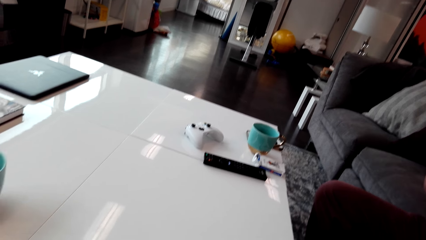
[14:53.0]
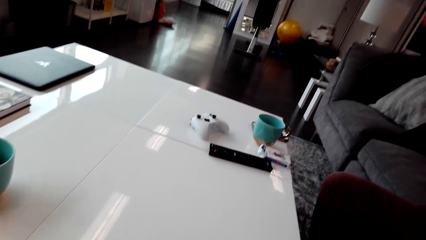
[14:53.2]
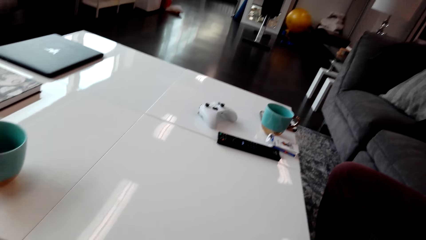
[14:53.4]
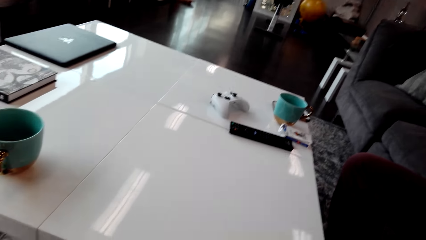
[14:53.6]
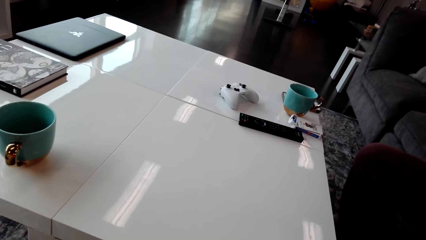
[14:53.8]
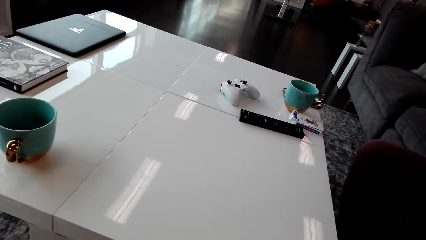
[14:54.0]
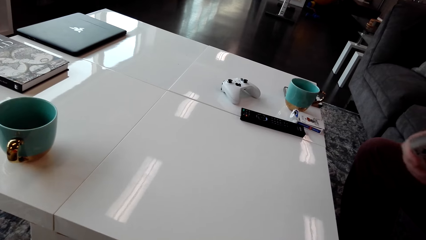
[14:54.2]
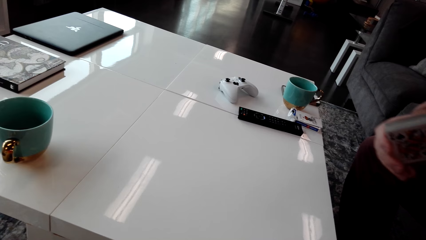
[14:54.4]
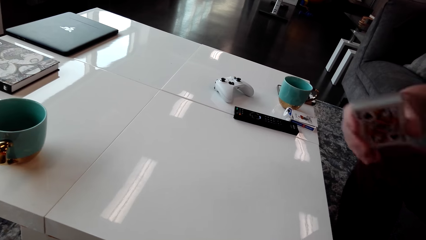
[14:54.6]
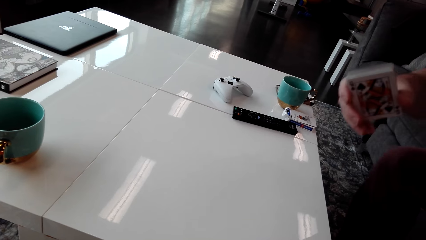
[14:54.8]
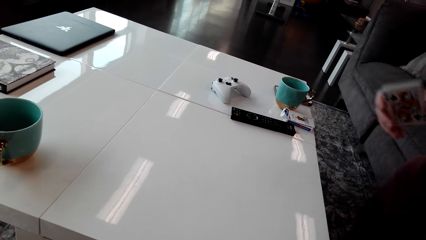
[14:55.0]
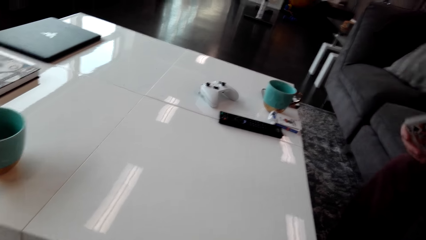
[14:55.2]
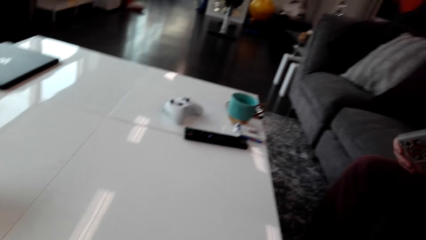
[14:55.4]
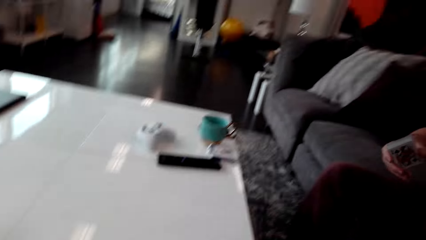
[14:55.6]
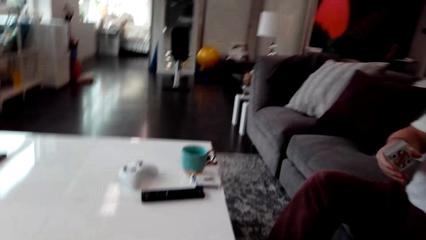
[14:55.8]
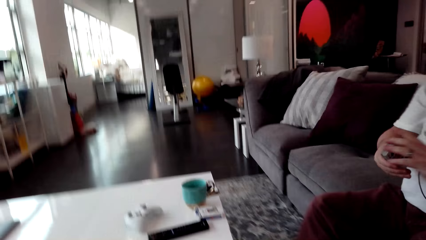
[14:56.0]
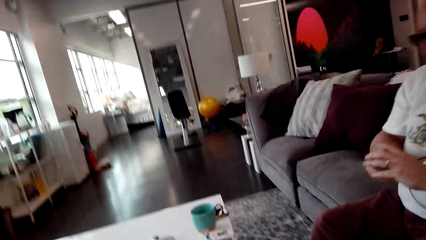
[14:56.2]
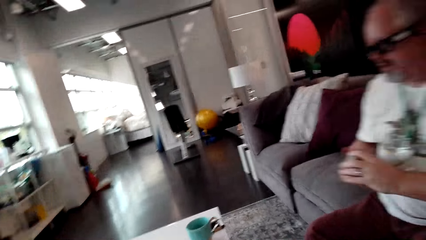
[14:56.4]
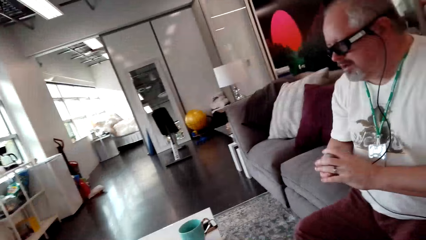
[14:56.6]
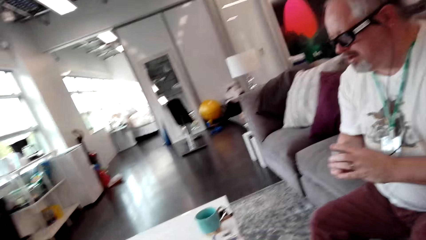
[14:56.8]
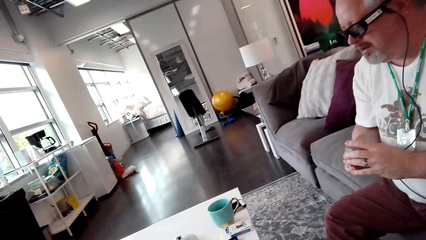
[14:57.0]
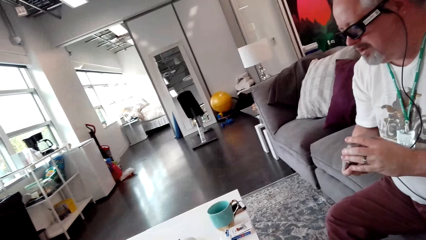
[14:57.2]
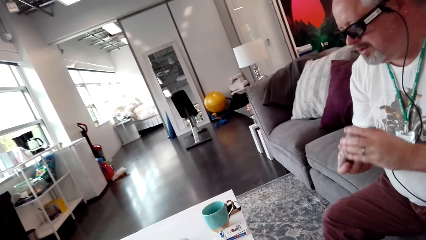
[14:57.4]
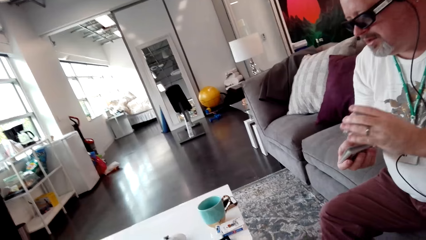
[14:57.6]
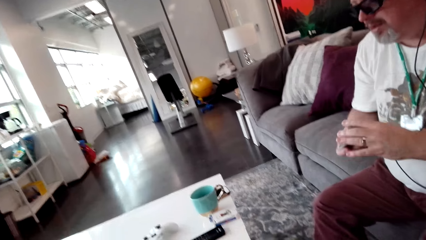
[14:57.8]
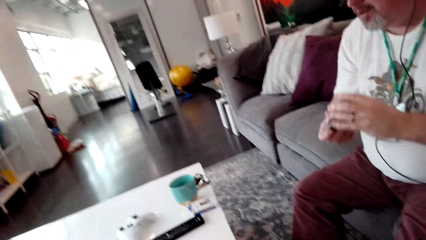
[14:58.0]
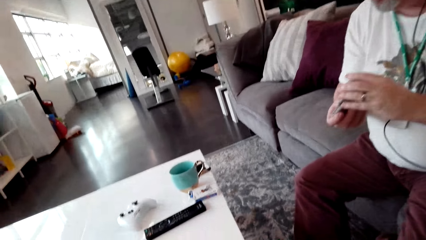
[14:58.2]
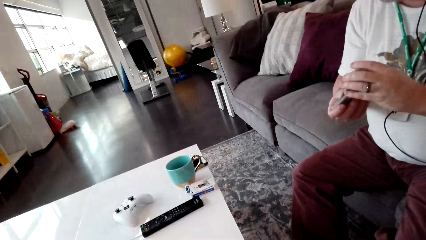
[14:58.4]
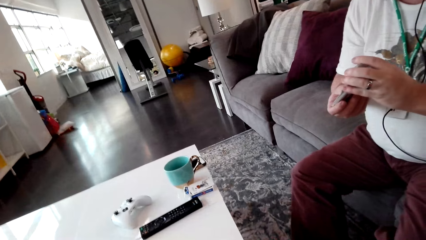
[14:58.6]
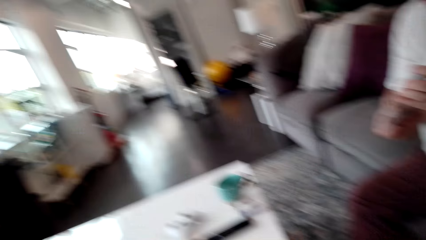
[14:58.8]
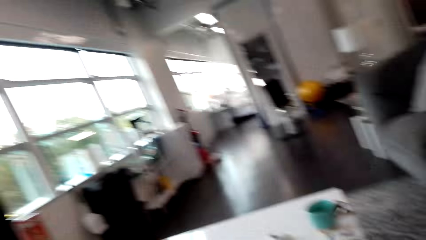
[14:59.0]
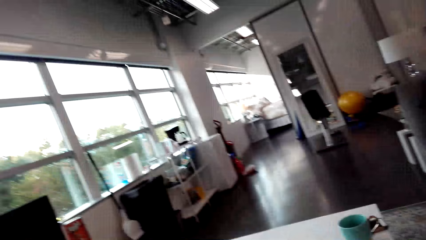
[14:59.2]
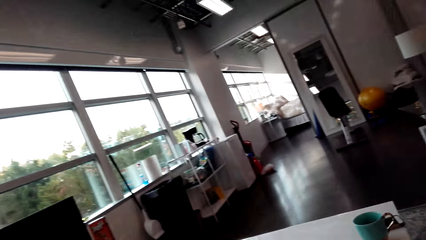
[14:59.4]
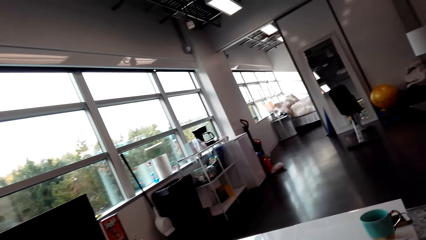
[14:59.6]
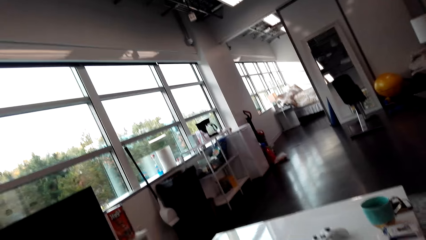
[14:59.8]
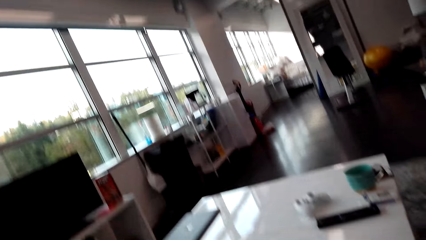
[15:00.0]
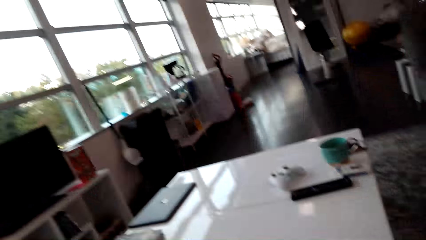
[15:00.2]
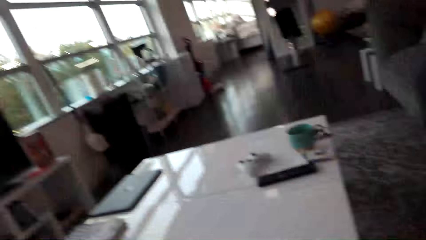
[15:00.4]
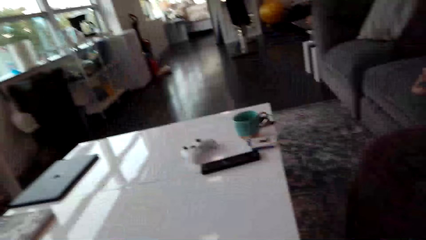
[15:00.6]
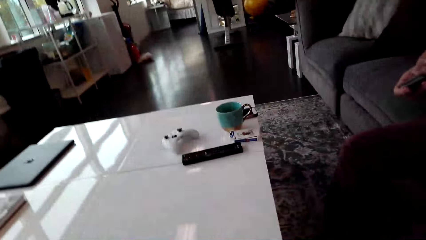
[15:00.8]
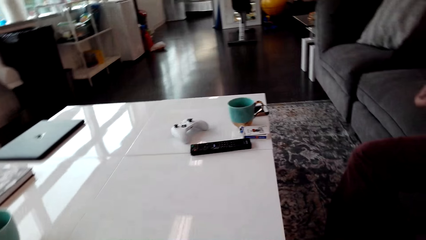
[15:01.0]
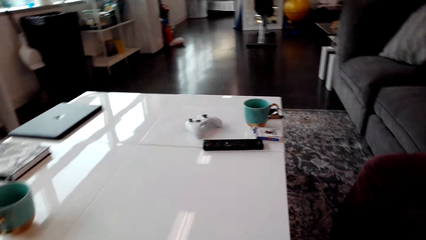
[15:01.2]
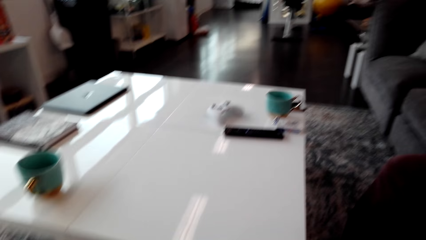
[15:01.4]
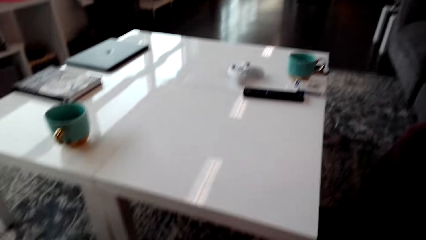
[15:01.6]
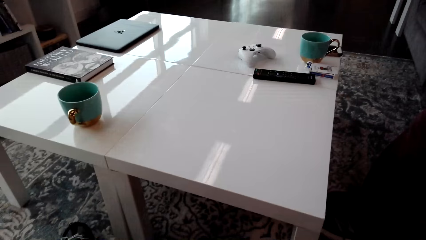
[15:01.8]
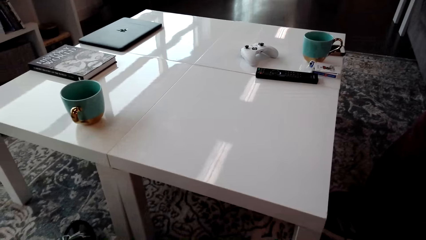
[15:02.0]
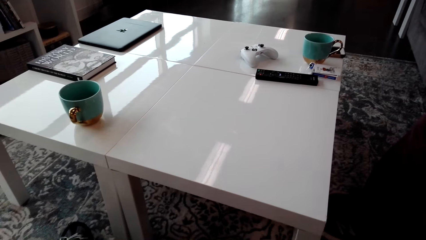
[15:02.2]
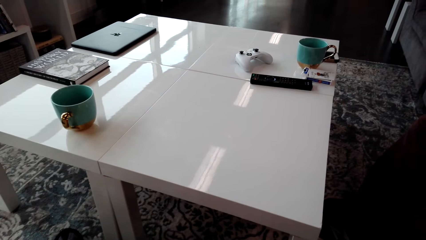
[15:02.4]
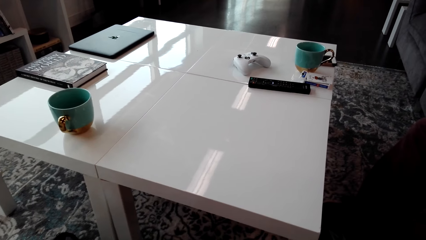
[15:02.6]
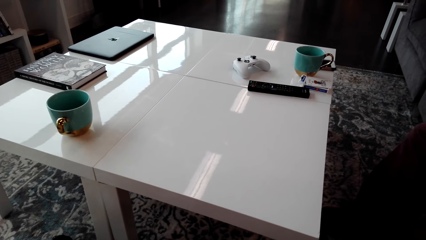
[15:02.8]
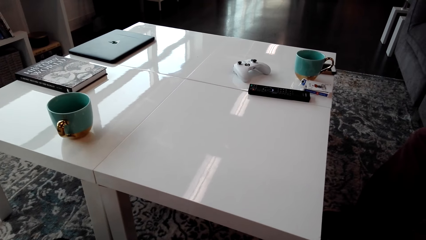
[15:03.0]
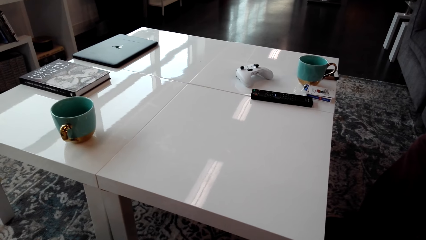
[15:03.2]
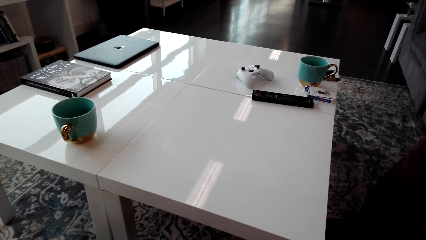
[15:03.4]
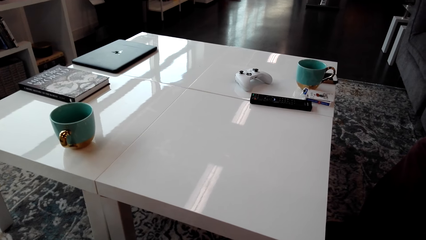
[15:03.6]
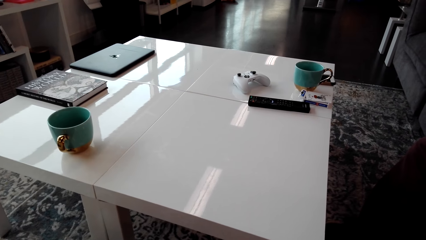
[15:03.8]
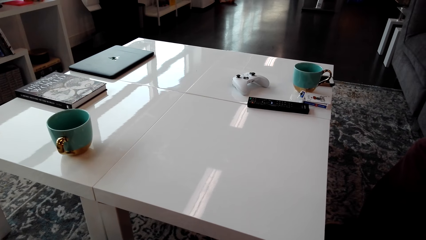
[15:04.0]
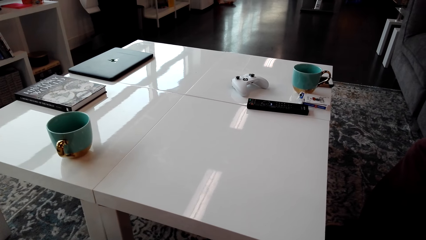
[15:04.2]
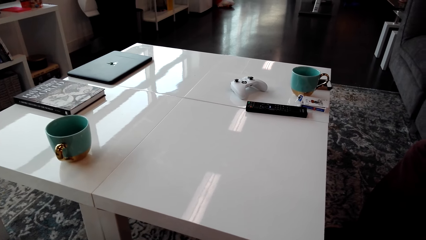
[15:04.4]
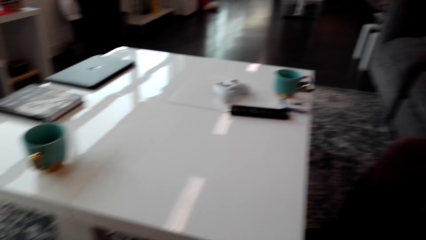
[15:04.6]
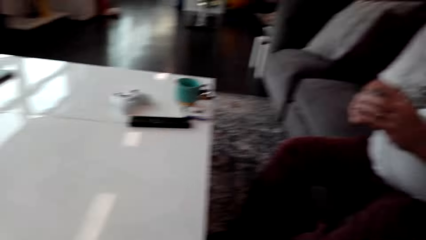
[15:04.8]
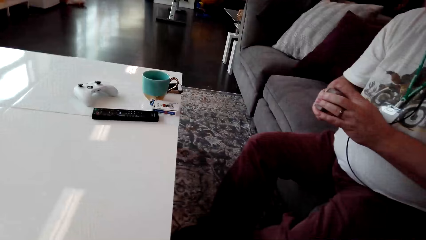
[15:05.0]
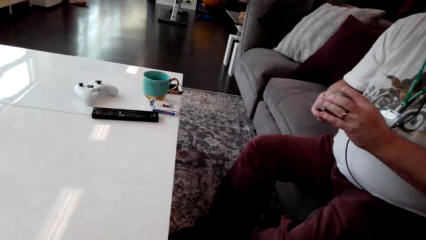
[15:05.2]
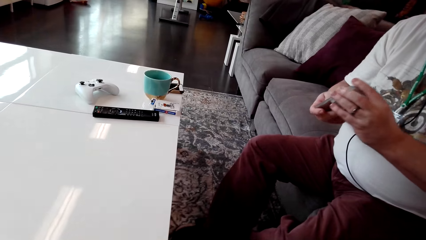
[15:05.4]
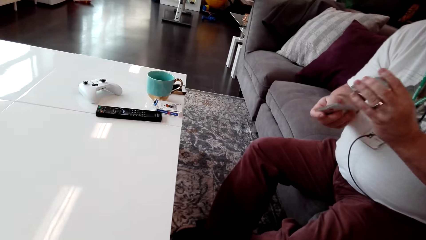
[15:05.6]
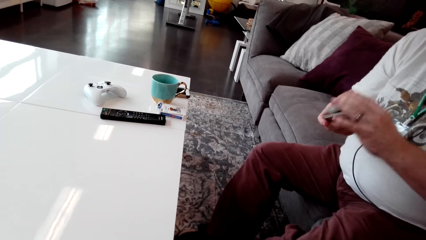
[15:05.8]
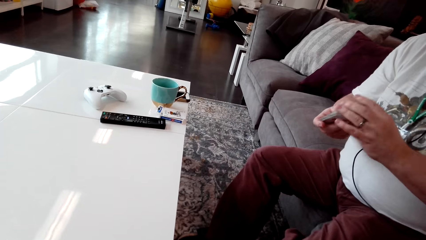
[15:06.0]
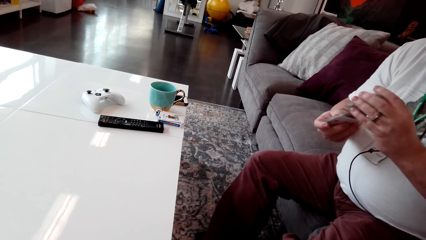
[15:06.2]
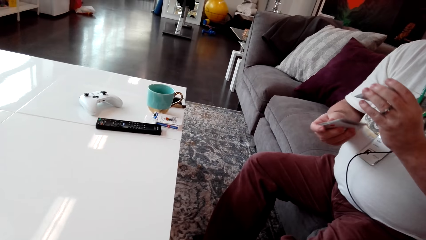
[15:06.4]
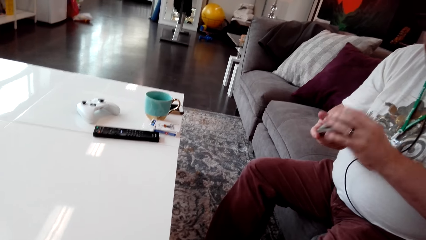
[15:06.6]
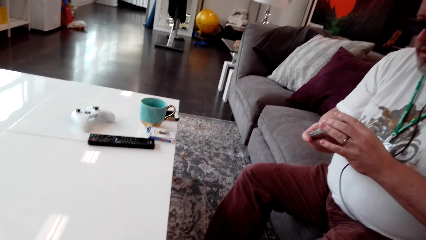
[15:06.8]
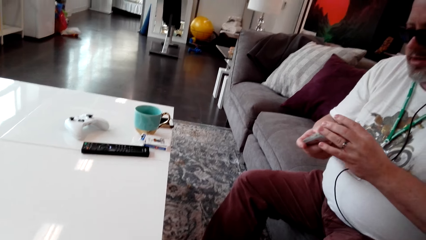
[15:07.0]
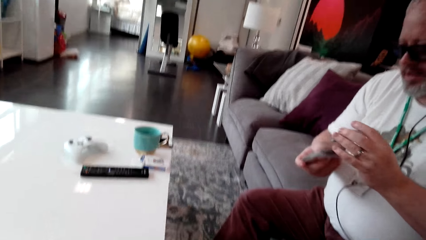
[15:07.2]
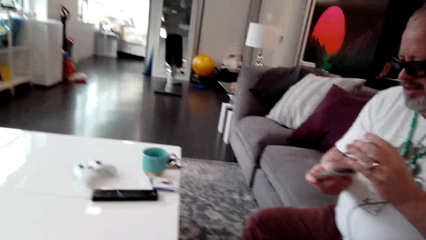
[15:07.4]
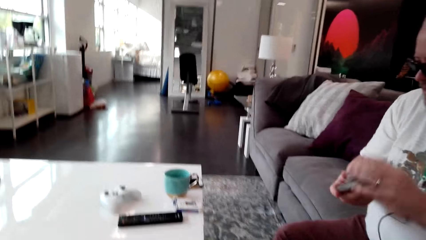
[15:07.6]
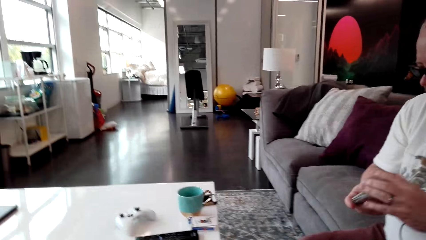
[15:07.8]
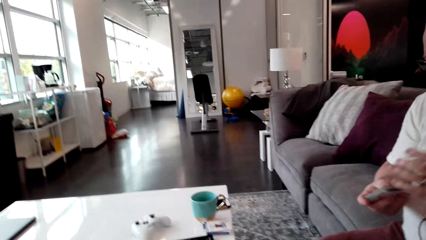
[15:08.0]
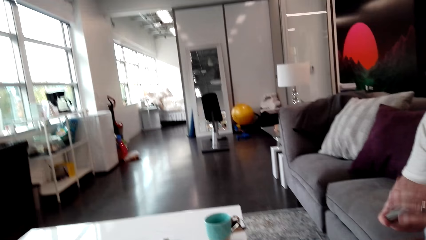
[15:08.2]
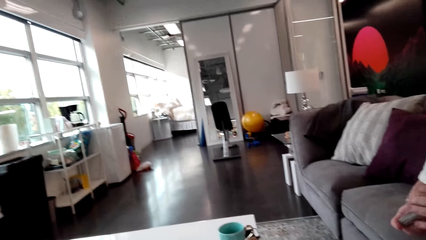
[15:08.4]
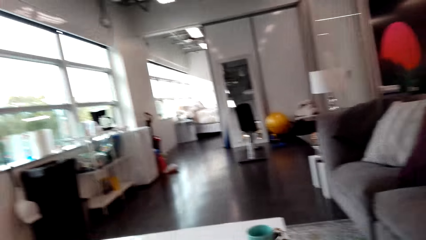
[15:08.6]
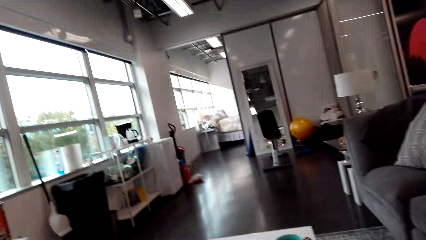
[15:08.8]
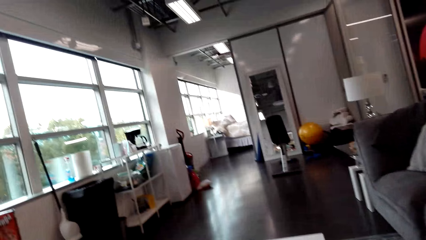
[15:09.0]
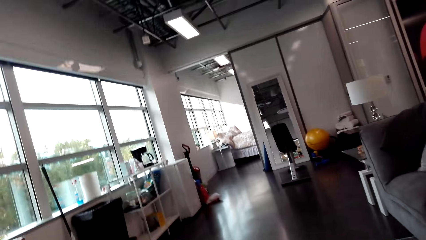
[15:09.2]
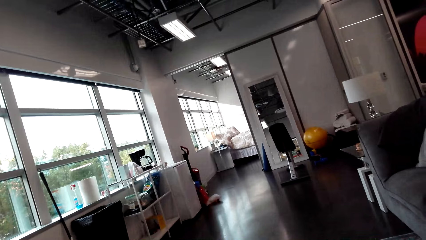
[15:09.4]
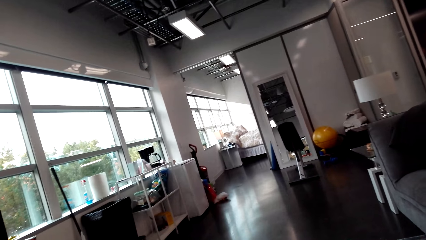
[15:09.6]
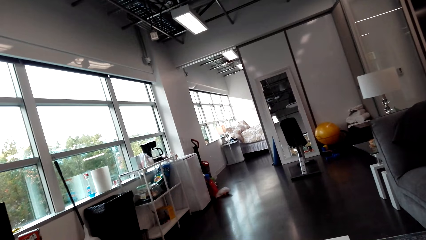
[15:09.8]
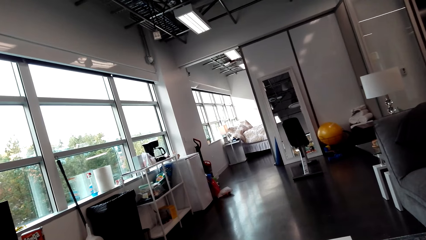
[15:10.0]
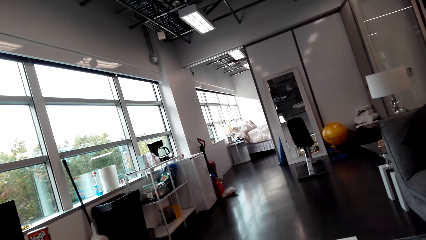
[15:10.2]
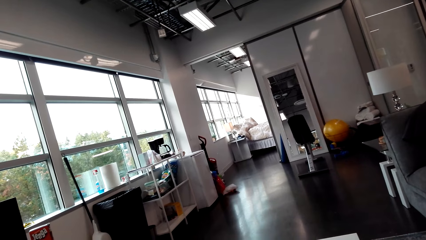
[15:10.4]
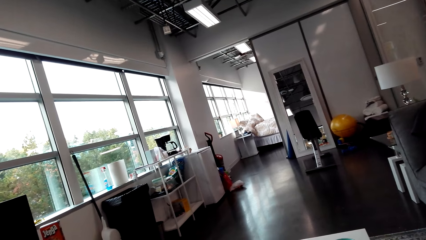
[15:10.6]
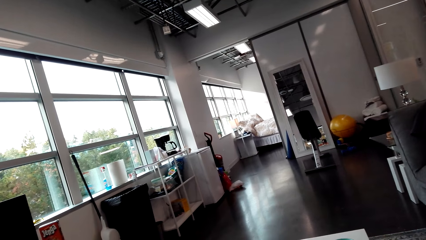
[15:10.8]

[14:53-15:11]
The camera wearer looks around. A person lifts the playing card. The camera wearer talks to the person. They look around. The person talks to the camera wearer. The camera wearer looks around. The person holds the playing cards. The camera wearer talks to the person. They look around.
